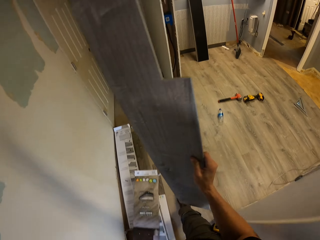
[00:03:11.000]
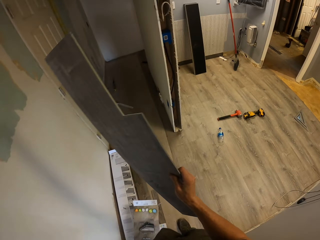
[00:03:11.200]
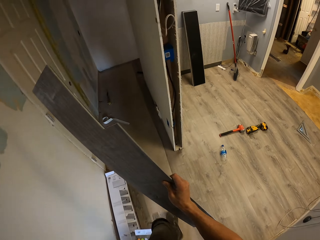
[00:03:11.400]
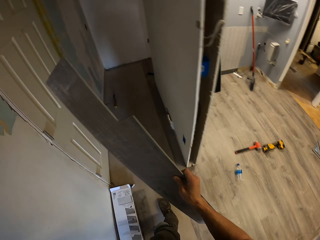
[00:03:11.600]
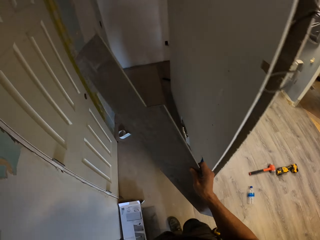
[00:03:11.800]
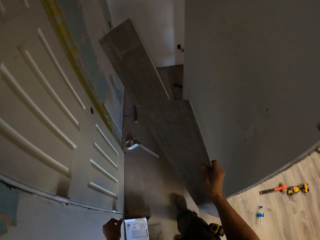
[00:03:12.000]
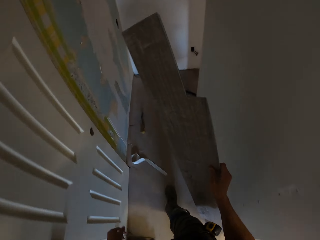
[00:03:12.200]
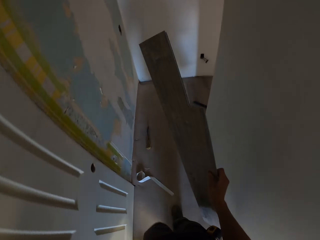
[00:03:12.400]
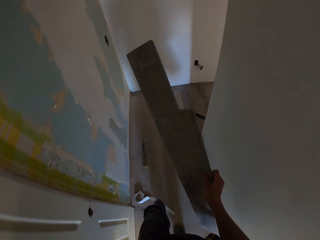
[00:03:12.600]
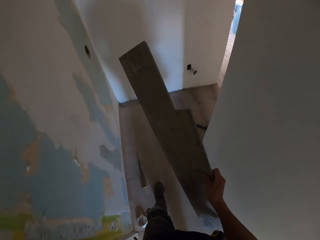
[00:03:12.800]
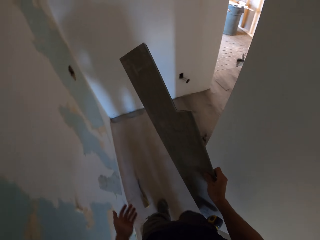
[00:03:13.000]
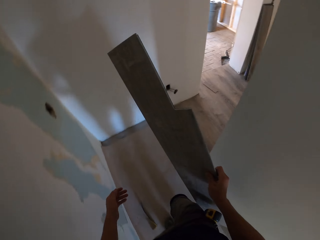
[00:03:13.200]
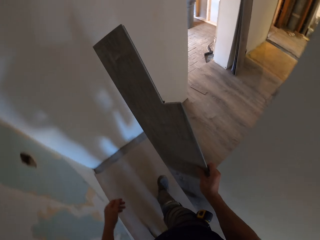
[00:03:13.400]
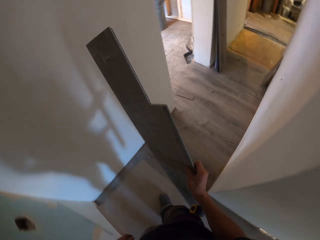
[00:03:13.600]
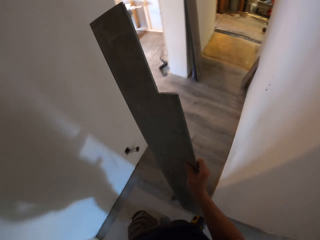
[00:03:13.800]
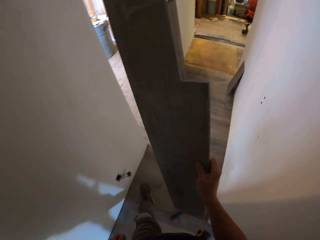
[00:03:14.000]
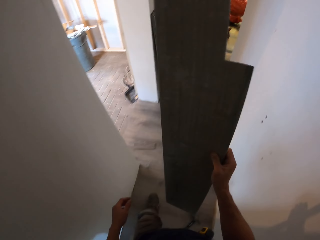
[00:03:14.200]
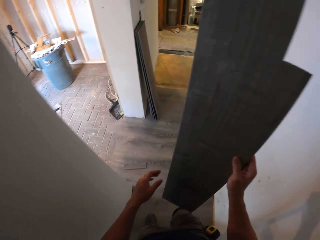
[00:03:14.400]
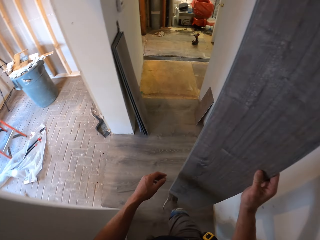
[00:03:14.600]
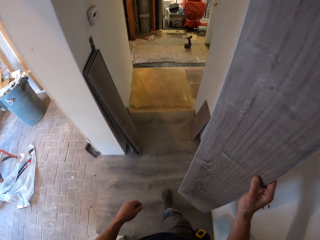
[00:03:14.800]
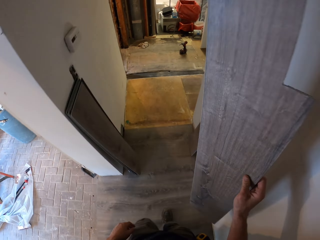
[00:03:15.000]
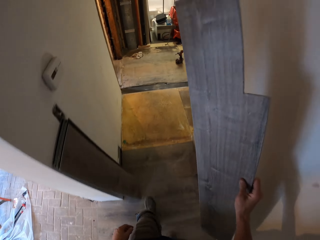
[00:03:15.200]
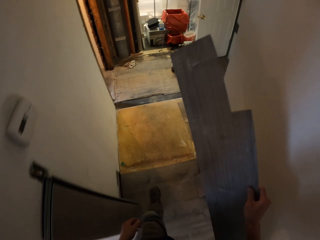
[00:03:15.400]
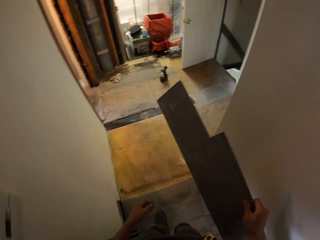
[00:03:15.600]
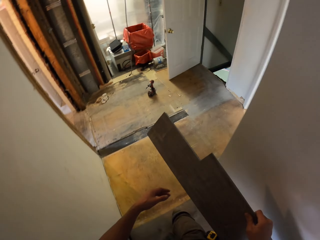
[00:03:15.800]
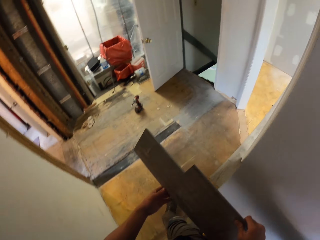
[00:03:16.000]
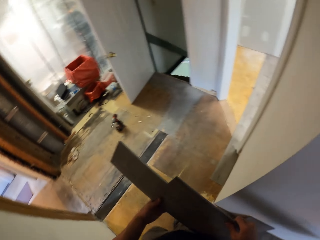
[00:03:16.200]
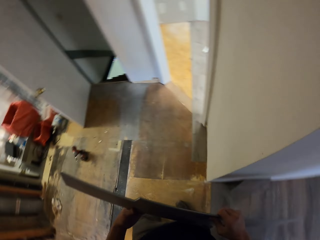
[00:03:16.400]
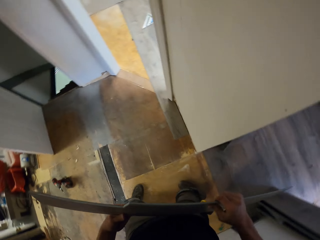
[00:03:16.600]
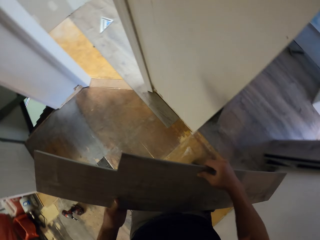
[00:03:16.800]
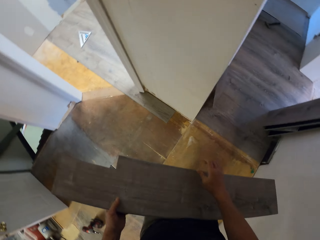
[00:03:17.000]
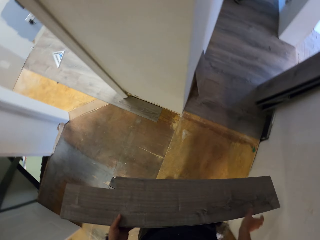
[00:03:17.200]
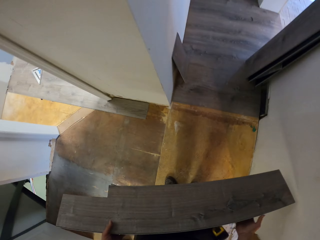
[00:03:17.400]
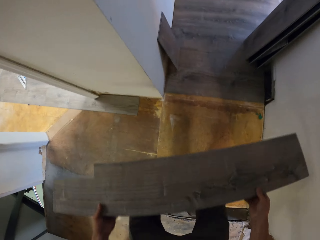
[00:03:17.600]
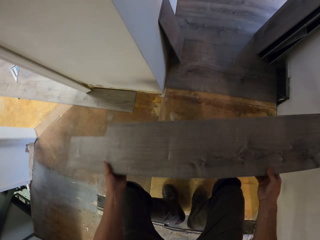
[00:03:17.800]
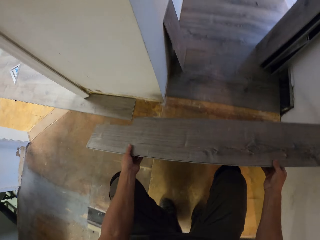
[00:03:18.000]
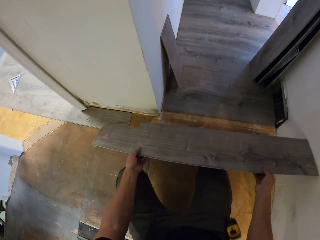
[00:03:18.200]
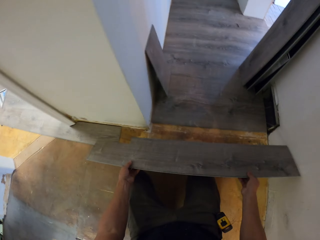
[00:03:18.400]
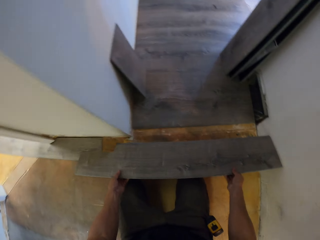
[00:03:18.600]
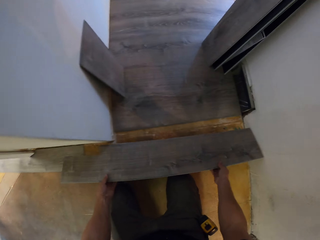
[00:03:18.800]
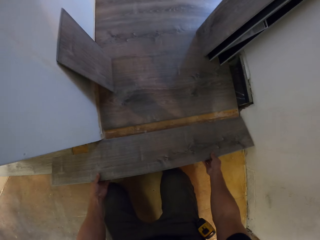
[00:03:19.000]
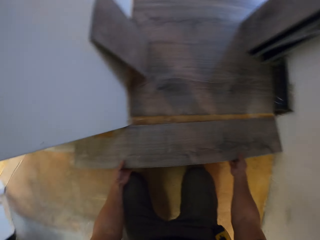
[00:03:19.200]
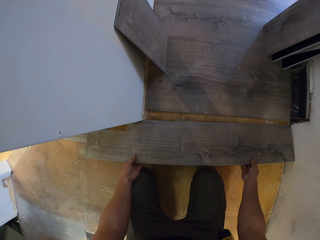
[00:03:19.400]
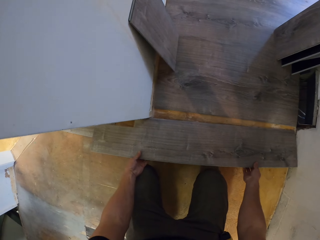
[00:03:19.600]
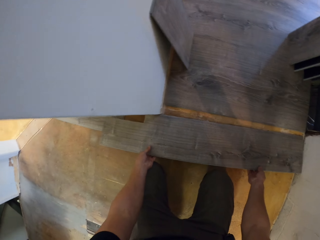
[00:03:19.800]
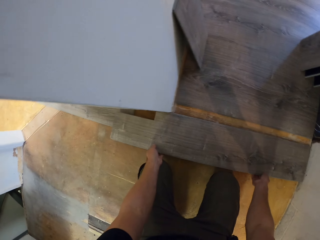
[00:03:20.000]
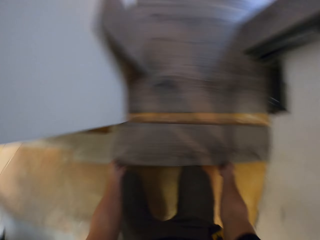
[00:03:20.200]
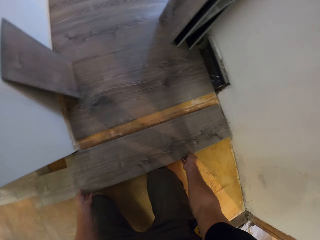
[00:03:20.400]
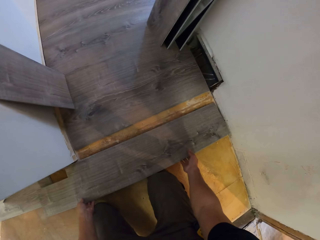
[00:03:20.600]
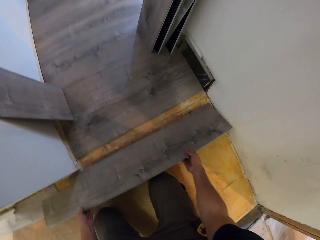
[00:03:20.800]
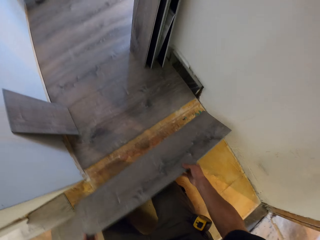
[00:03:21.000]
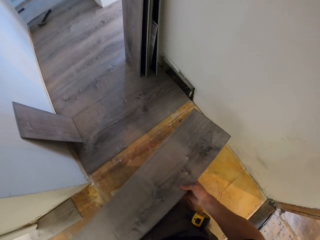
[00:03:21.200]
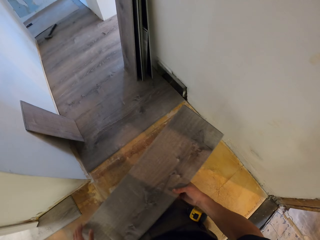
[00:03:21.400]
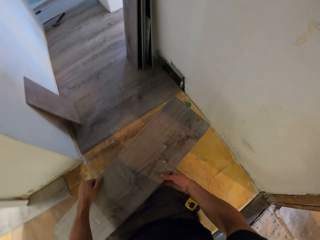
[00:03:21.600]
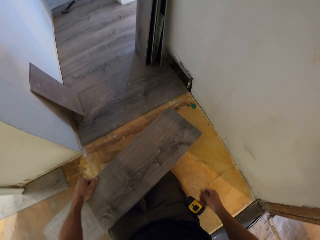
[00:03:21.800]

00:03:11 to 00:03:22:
The camera wearer holds the tile with the left hand. They put the tile on the floor. They measure the space of the floor with the wood tile. They pick up the tile with both hands.

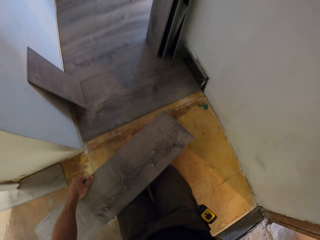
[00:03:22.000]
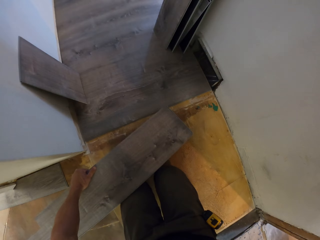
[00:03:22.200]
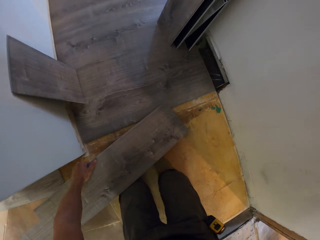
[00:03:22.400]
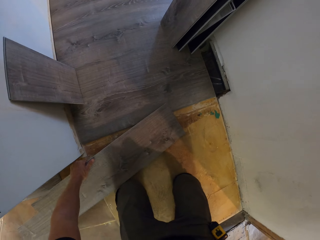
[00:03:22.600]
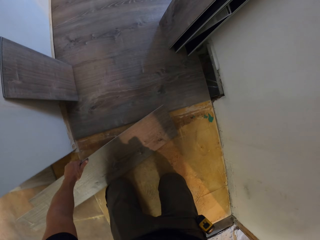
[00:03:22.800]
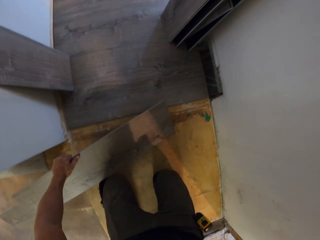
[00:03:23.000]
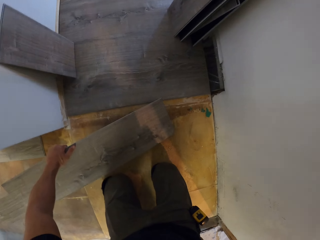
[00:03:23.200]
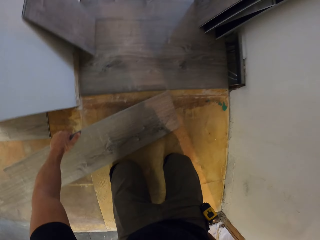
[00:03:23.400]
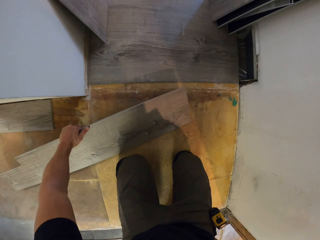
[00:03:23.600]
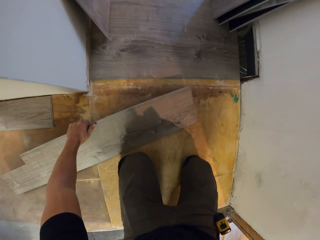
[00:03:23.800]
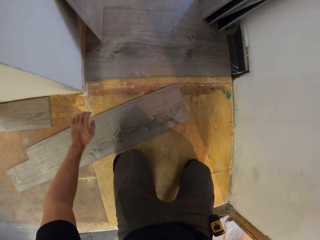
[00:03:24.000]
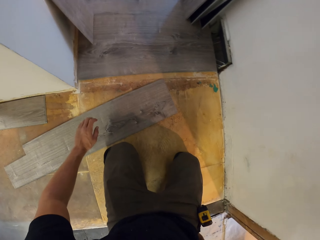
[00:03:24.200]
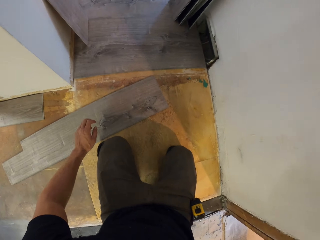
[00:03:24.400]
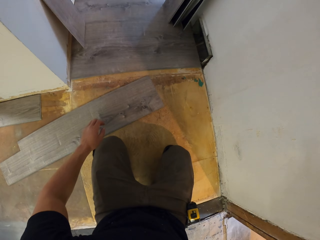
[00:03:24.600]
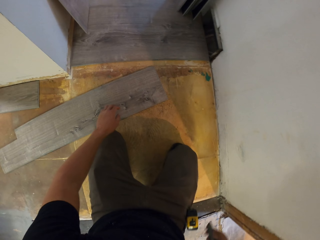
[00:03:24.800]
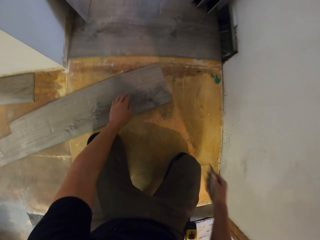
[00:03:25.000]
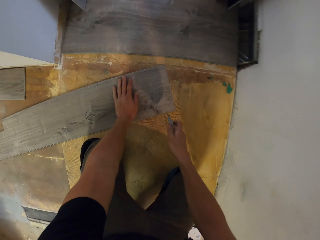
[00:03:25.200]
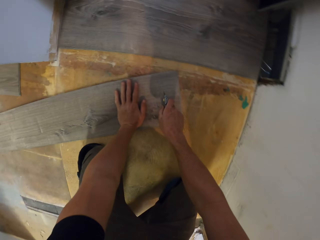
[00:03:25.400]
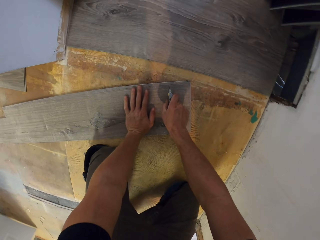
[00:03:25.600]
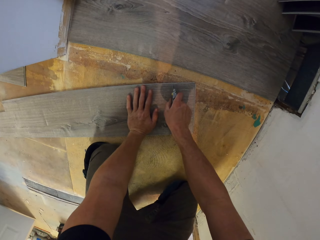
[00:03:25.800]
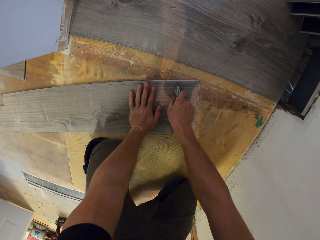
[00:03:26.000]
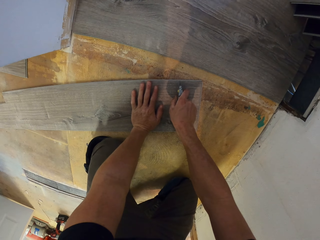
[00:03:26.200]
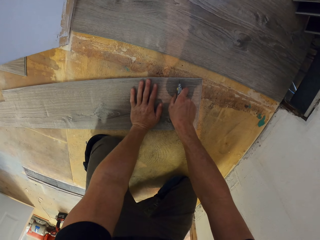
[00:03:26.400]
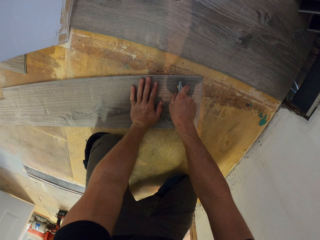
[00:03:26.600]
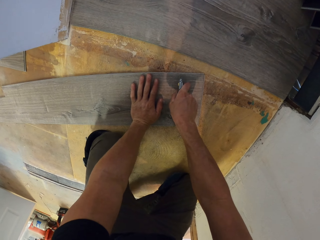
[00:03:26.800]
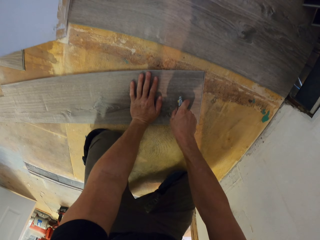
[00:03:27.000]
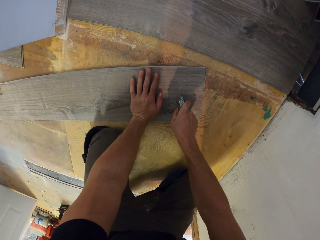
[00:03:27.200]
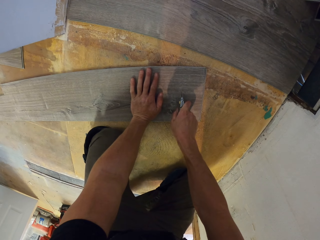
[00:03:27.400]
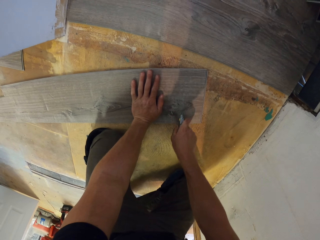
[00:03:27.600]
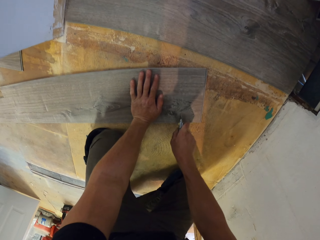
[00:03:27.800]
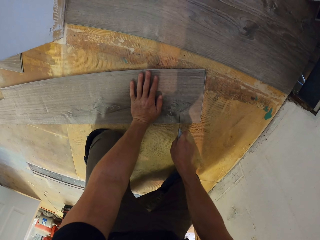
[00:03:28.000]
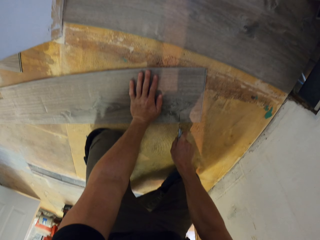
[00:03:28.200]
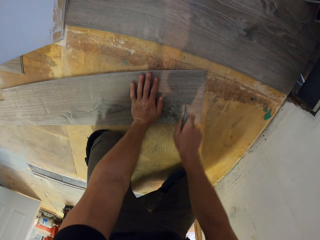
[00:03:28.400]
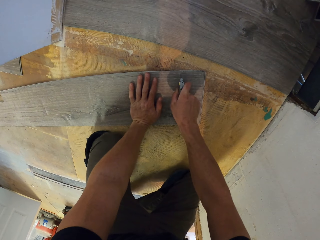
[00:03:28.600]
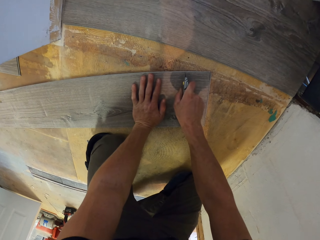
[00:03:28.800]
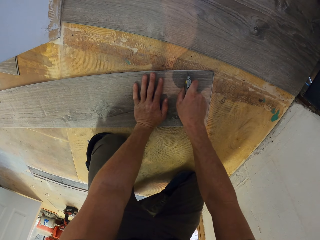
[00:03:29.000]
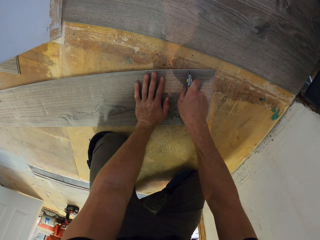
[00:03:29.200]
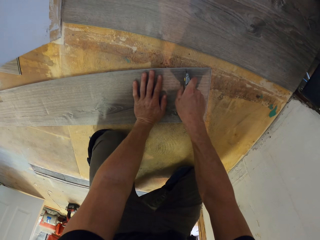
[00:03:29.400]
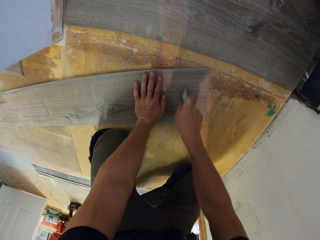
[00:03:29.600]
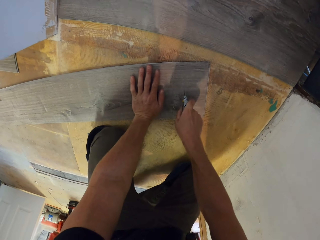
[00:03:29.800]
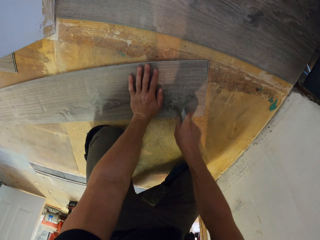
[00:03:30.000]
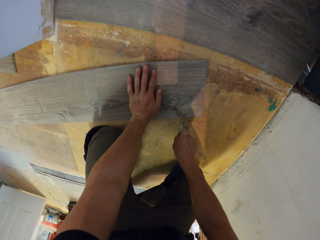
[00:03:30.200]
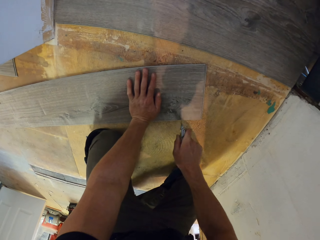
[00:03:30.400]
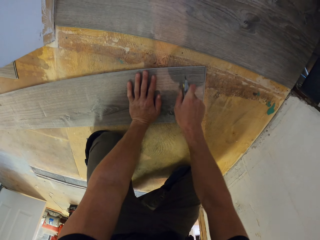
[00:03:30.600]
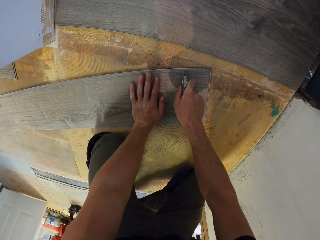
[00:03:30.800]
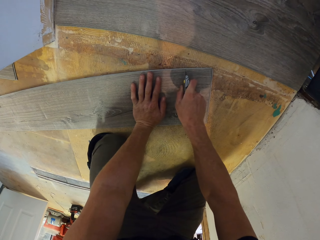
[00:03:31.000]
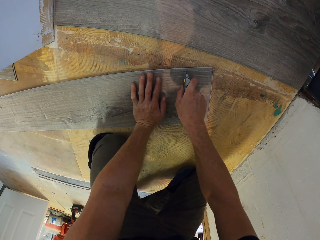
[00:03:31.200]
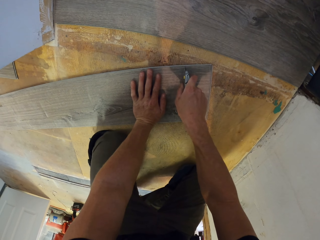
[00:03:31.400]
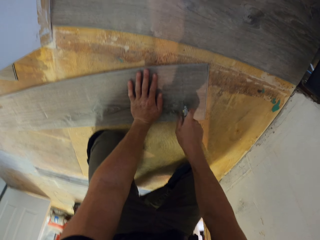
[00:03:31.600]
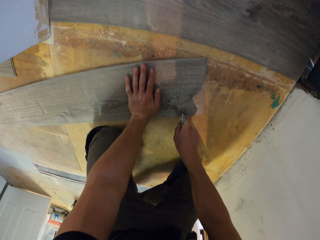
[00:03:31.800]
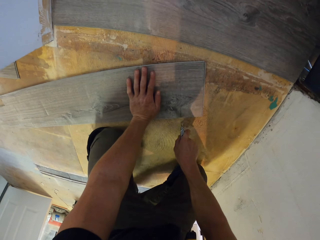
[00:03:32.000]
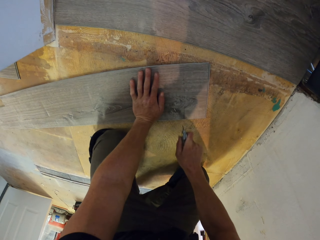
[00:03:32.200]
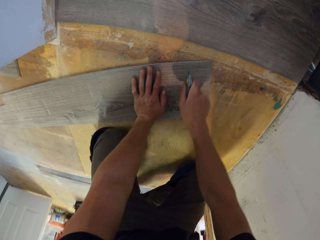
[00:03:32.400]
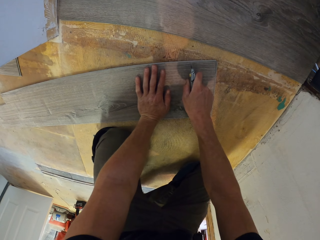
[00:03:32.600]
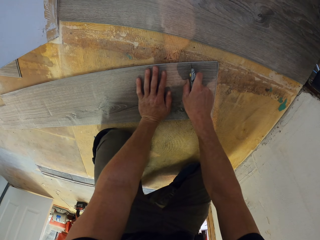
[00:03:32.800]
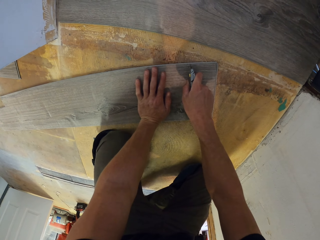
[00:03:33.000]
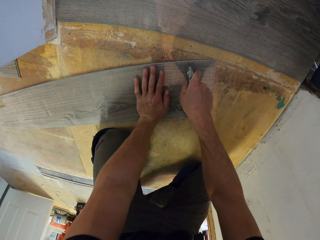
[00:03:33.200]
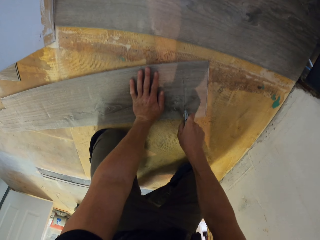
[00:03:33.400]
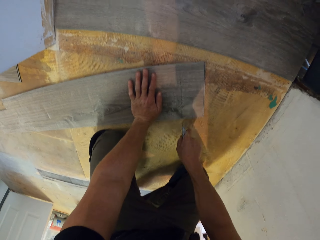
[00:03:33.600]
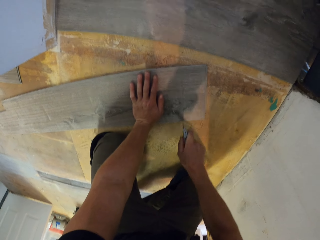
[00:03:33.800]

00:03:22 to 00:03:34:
The camera wearer removes the tile cutter from the pocket. They drop the tile on the floor. They hold the tile with the right hand. They mark the tile using the tile cutter. They cut the wood tile.
